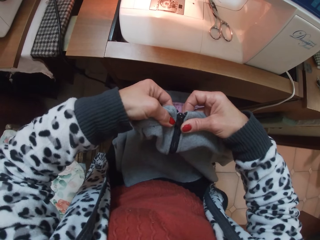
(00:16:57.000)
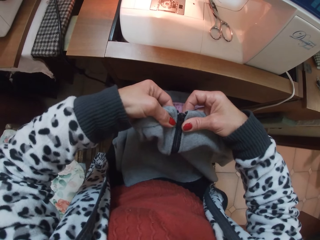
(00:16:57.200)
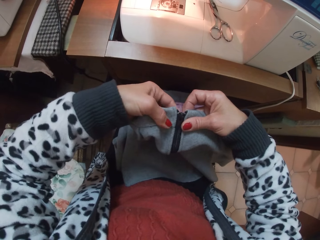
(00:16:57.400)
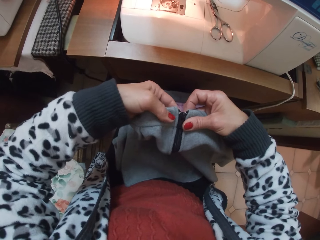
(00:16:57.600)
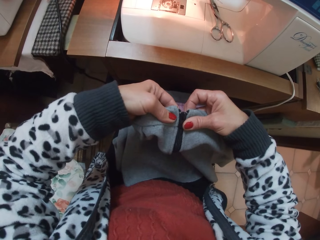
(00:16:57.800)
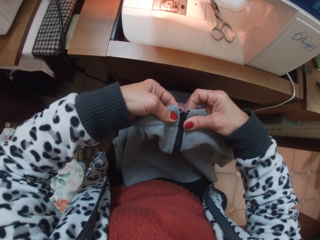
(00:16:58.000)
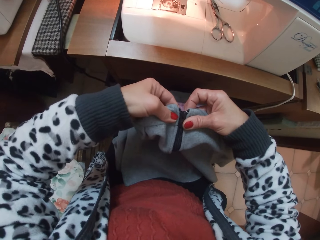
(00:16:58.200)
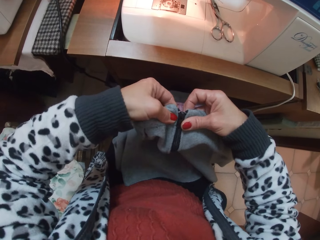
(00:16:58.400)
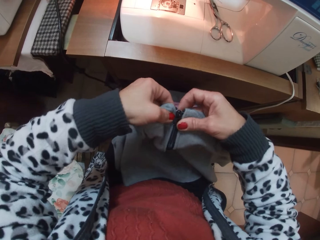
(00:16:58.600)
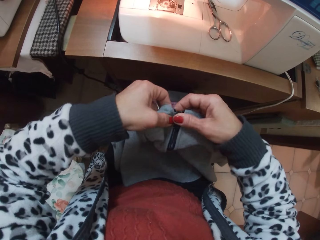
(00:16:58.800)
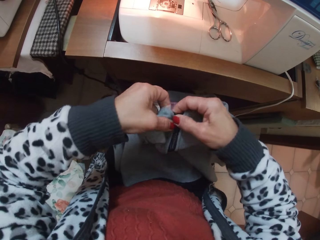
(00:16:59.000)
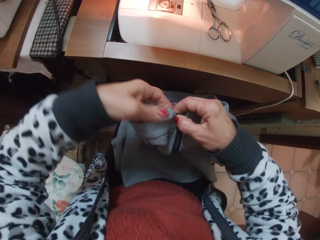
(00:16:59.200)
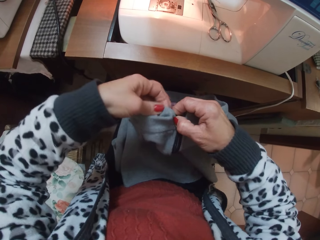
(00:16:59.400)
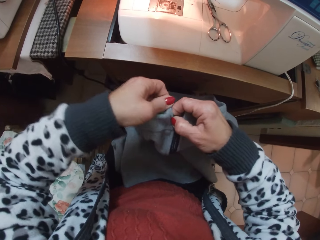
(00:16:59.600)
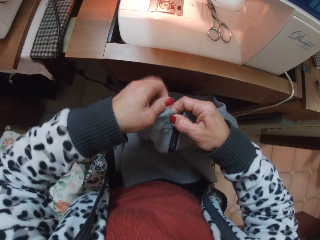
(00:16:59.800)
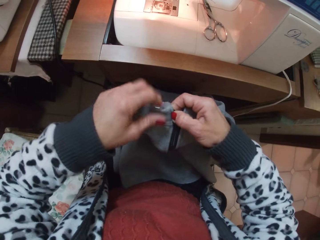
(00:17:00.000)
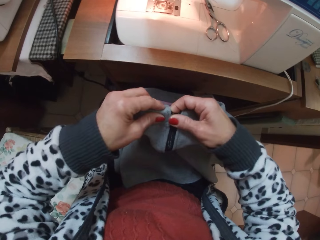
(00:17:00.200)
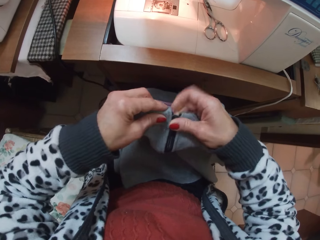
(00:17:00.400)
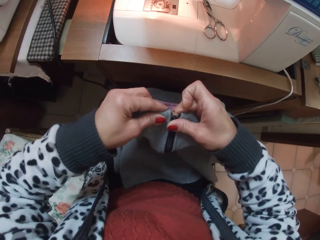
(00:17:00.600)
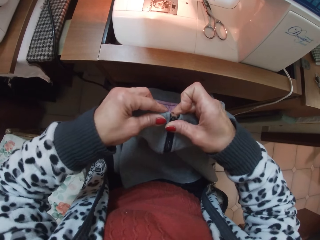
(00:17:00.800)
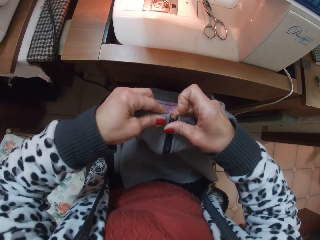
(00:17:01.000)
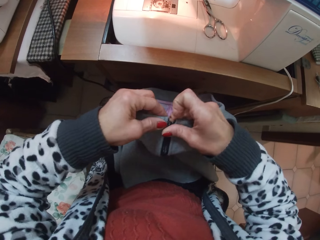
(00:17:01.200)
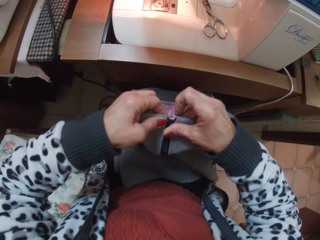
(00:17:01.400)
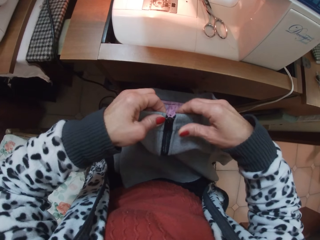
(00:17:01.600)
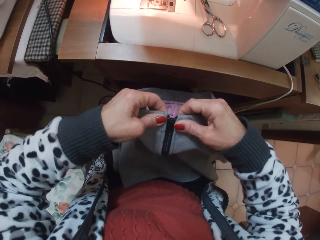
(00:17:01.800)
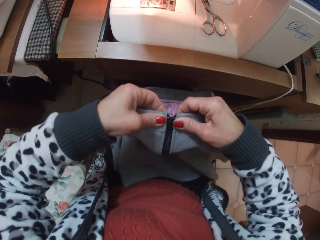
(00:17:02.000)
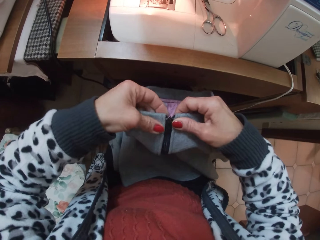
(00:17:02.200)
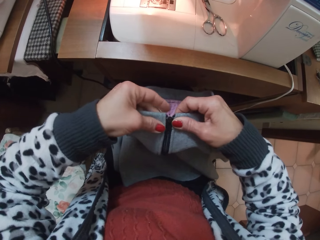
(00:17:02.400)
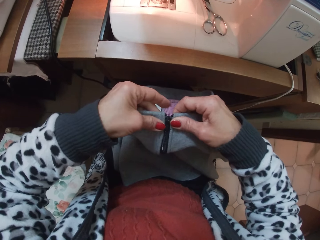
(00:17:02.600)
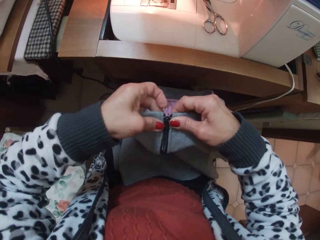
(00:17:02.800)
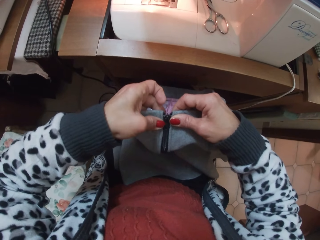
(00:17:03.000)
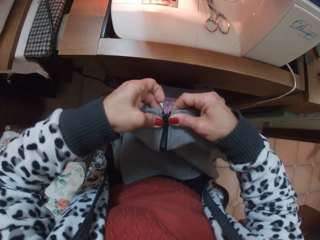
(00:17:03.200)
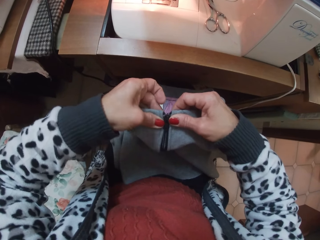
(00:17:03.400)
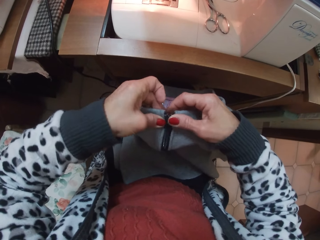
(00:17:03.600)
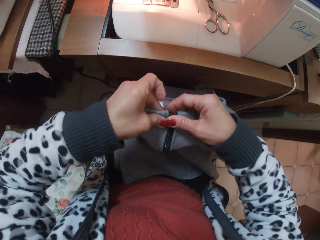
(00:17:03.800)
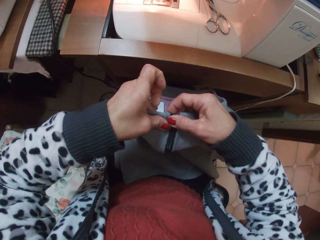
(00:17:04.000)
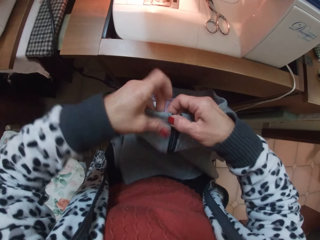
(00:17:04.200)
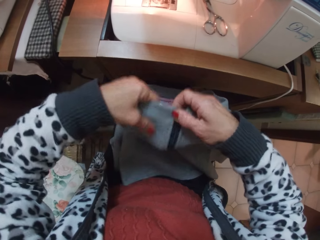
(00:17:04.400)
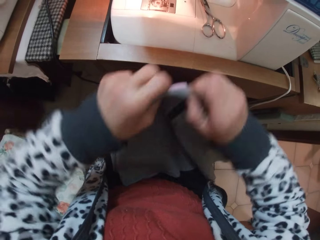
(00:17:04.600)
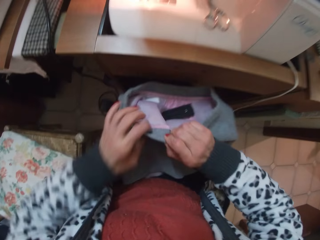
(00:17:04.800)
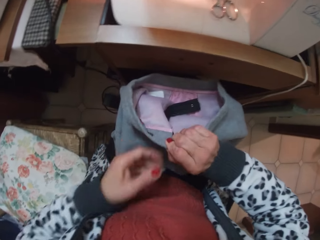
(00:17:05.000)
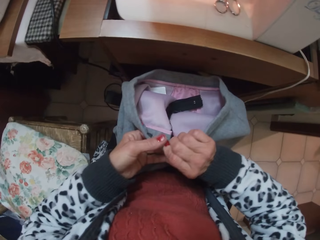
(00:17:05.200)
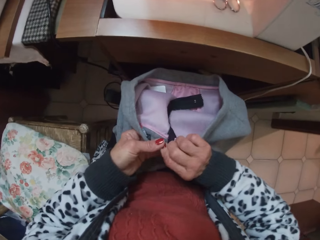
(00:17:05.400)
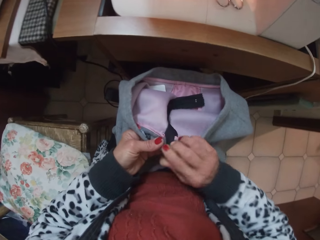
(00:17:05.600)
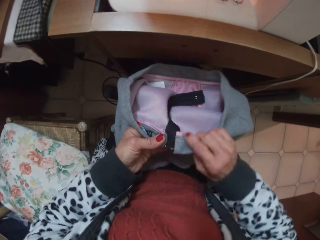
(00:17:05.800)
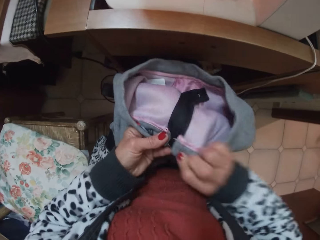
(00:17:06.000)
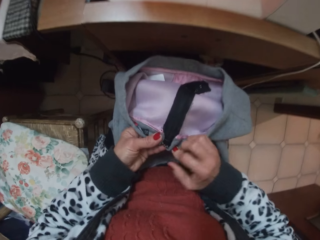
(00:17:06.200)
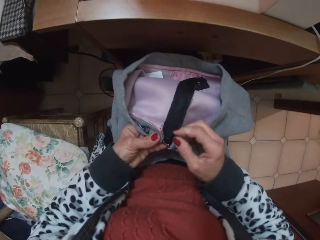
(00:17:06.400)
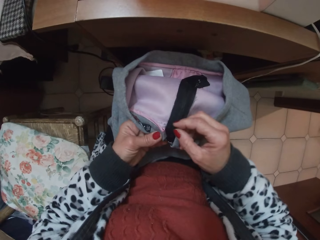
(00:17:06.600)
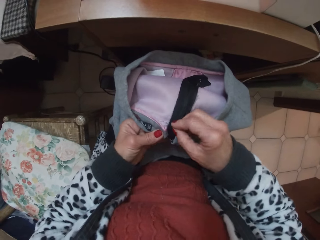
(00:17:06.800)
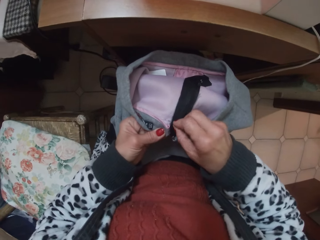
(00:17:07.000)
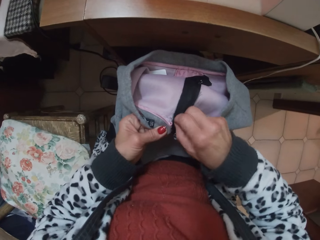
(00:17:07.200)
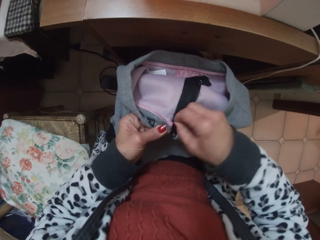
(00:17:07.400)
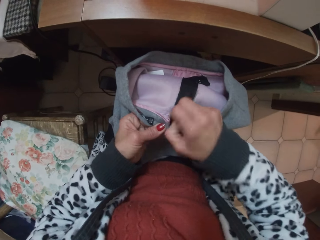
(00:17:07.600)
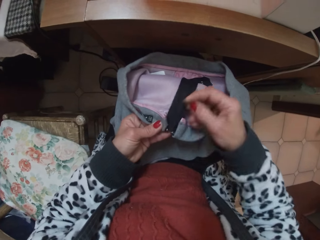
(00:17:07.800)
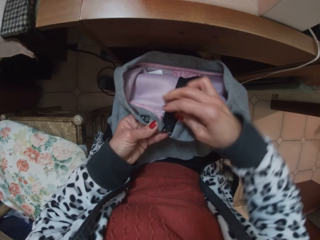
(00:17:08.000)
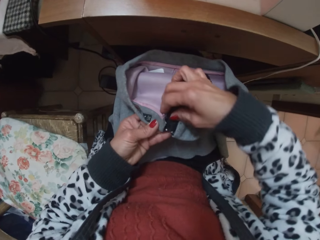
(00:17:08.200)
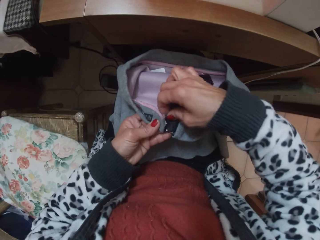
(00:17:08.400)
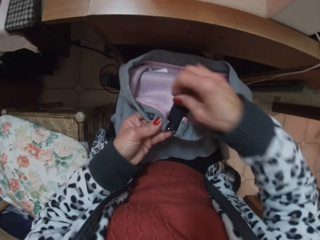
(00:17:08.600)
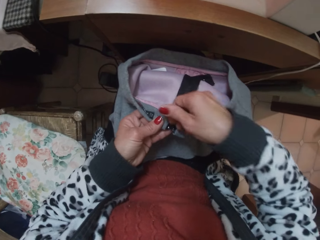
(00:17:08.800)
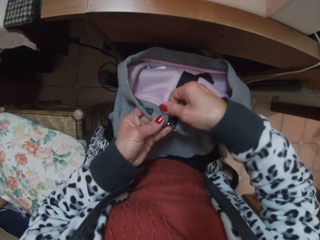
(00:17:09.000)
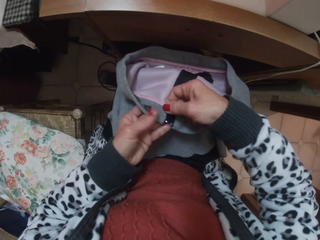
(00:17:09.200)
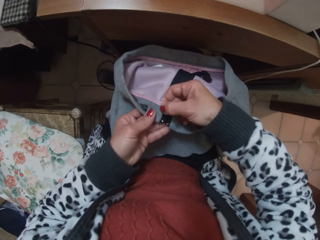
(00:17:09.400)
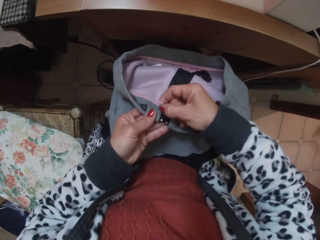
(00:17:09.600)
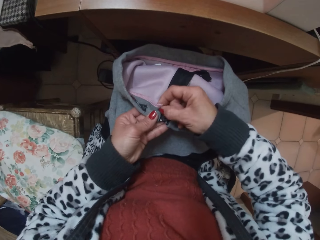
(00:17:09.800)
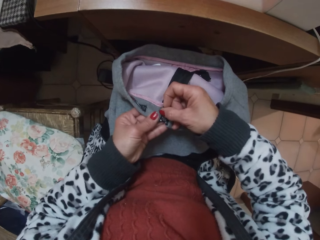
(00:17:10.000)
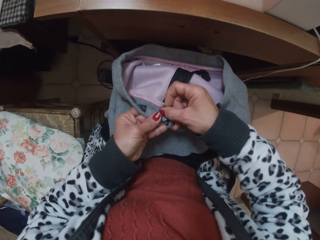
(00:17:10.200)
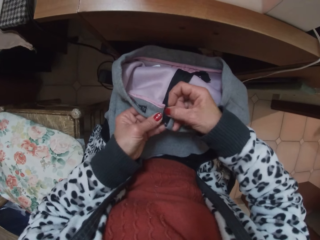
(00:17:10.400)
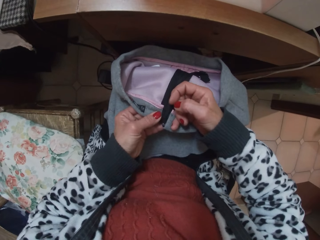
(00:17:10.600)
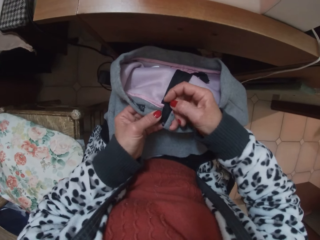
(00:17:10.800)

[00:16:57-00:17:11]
The camera wearer turns the cloth. They inspect the cloth. They pull a thread from the cloth. They inspect the cloth.

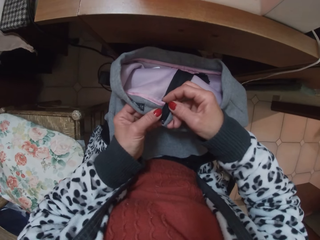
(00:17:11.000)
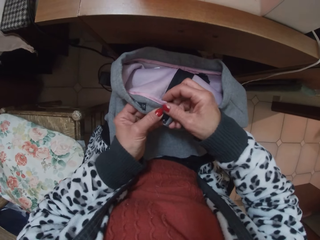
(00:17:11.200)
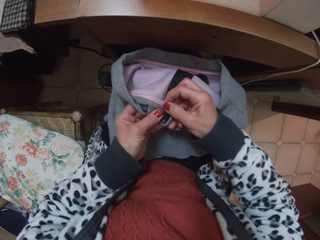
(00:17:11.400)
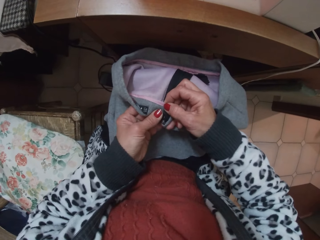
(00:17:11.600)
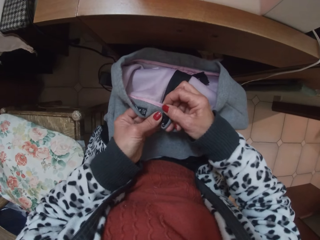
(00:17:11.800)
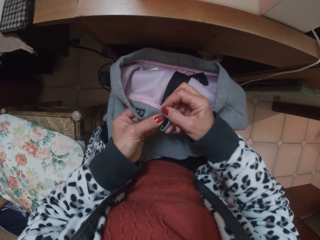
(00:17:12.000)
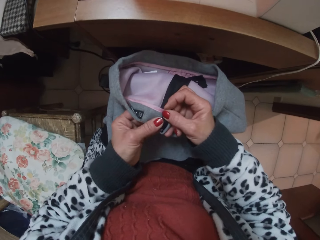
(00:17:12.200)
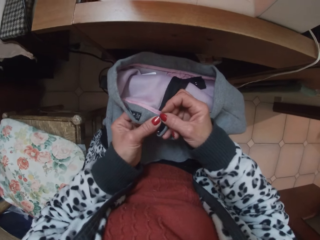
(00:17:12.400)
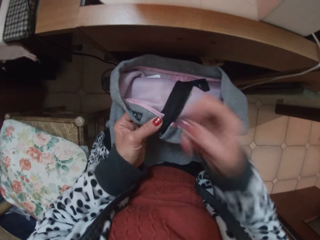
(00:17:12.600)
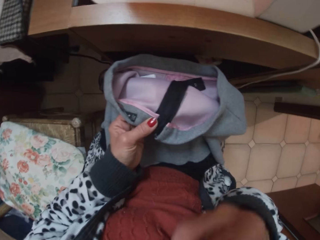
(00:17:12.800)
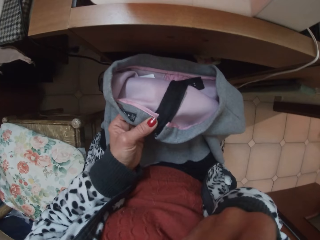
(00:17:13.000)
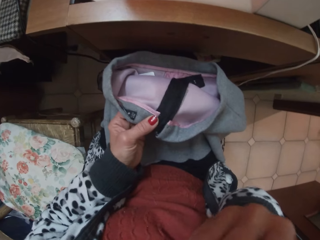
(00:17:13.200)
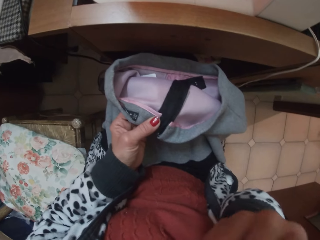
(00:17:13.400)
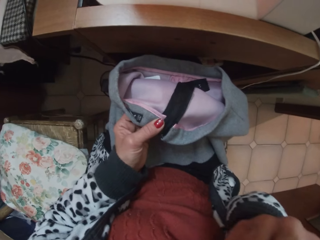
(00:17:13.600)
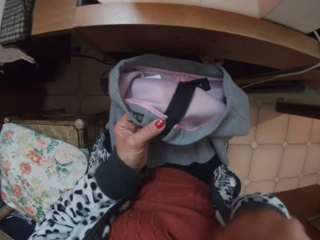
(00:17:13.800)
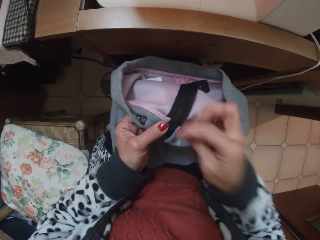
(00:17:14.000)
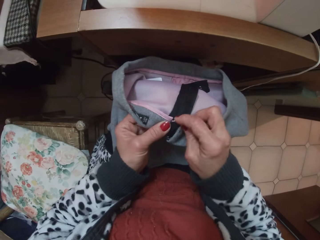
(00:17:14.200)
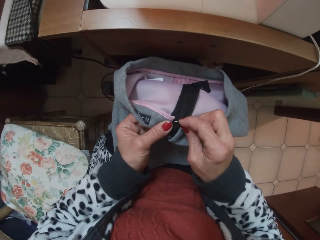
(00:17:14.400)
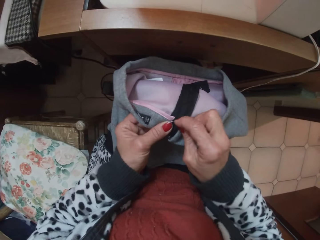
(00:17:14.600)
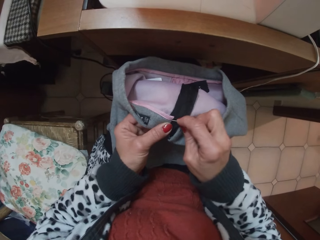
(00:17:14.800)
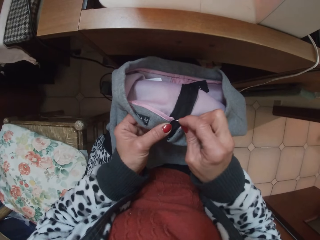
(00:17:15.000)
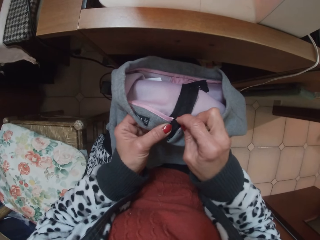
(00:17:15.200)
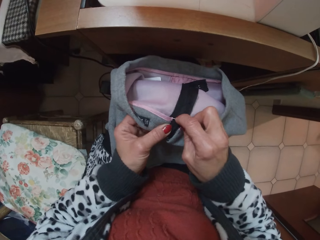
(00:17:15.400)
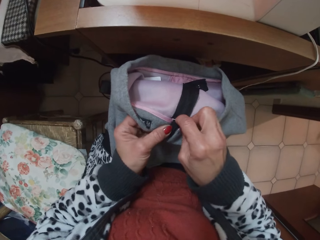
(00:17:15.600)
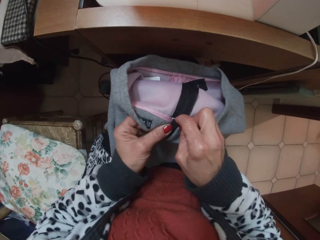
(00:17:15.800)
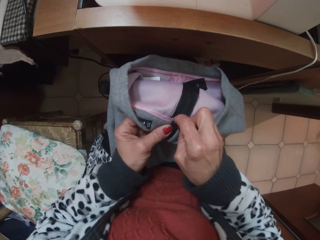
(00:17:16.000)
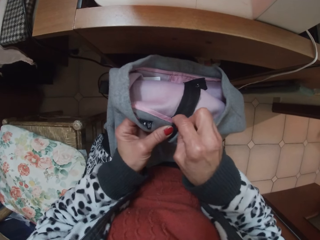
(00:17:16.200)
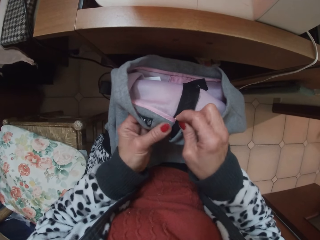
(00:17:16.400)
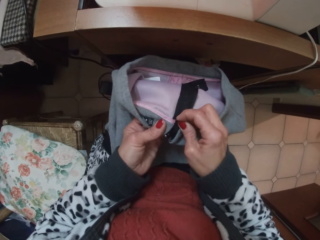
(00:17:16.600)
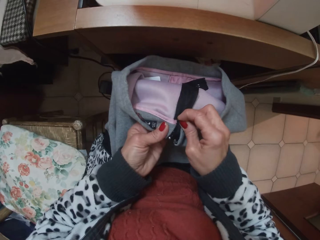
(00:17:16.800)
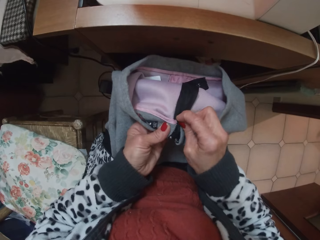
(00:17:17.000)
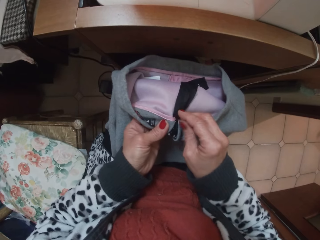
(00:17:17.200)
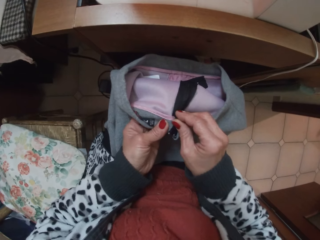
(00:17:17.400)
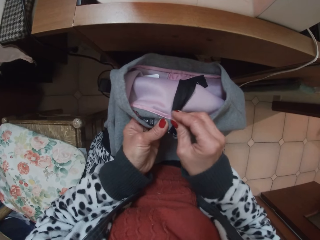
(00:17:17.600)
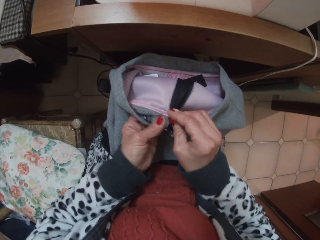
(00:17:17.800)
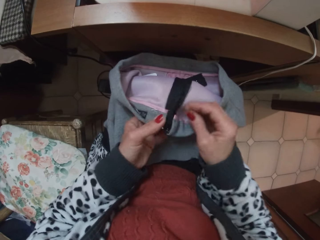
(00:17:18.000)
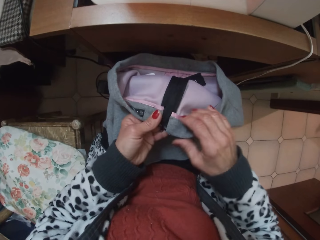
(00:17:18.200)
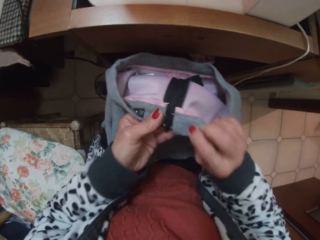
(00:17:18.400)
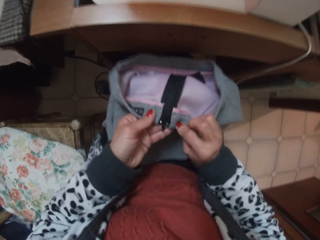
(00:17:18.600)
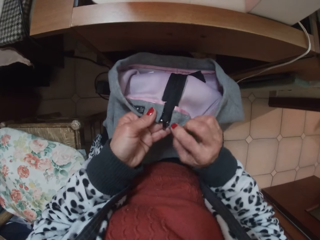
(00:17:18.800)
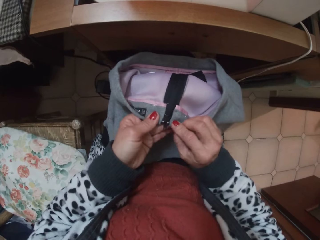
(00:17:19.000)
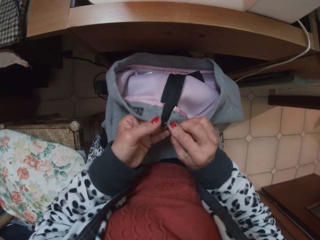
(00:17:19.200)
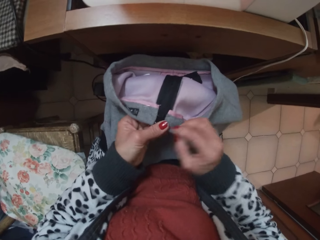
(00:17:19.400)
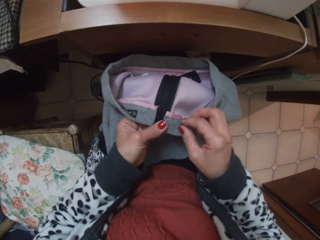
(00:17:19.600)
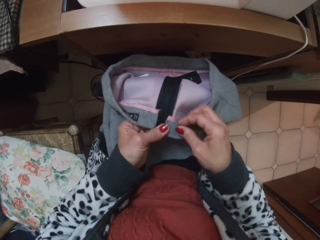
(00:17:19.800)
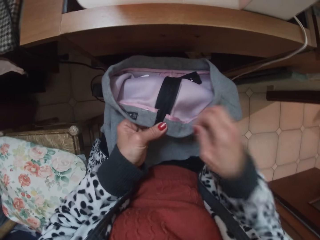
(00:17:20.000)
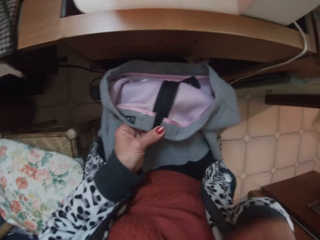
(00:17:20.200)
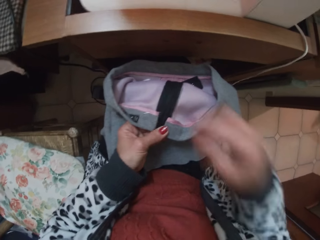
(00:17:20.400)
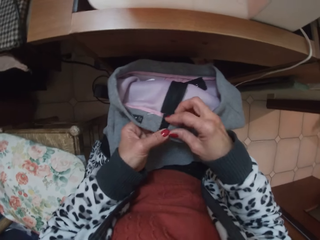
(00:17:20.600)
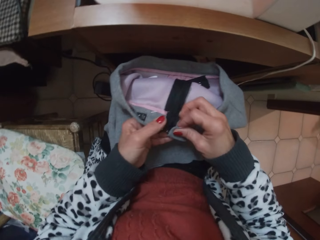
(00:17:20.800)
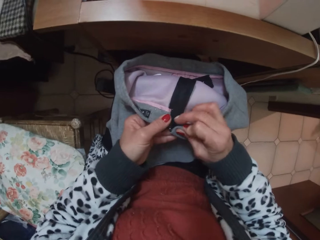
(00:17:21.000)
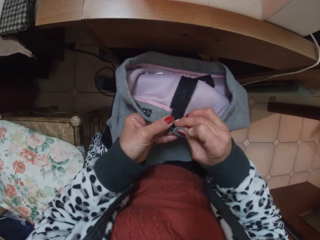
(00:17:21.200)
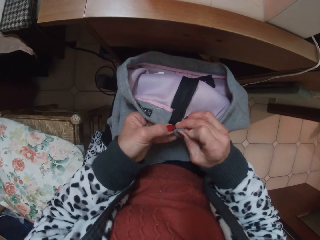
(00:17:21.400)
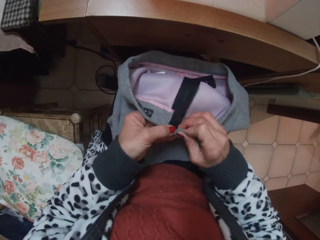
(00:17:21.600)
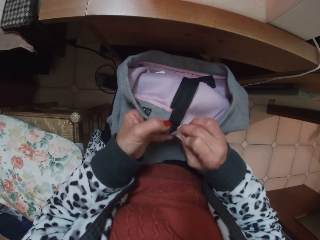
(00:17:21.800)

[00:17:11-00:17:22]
The camera wearer removes the pin from her mouth. She pins the band of the skirt or cloth. She inspects the cloth. She removes another pin from the band of the skirt. She puts the pin in her mouth.
